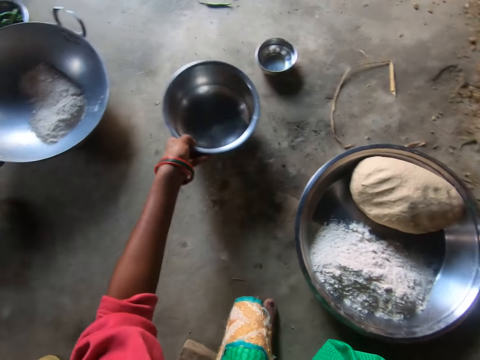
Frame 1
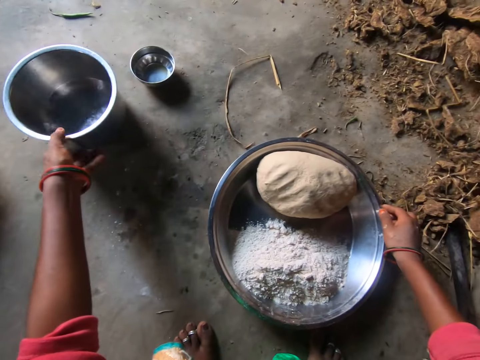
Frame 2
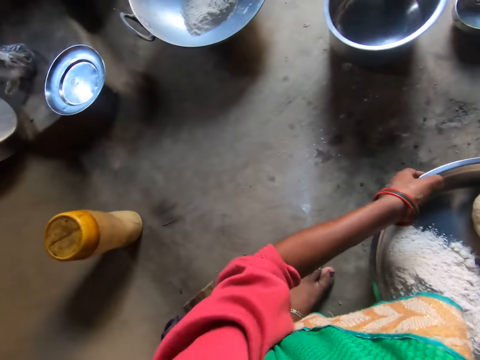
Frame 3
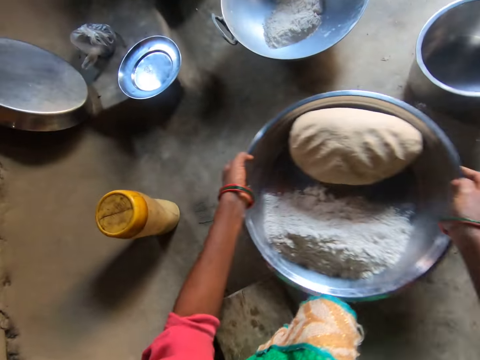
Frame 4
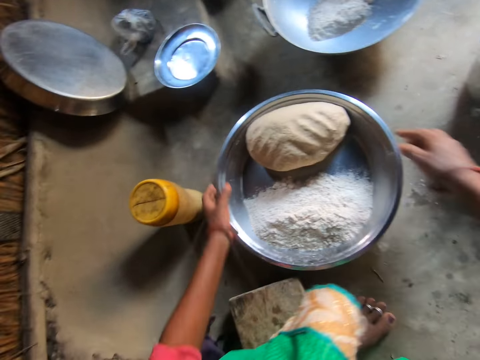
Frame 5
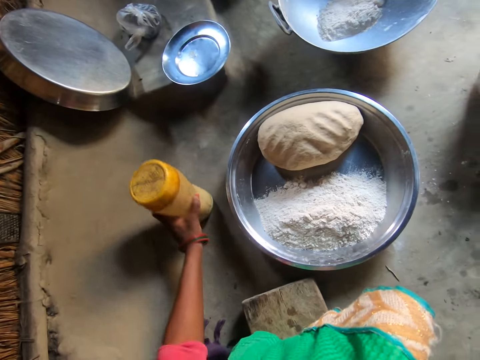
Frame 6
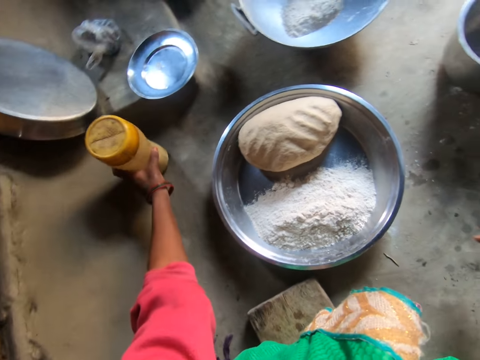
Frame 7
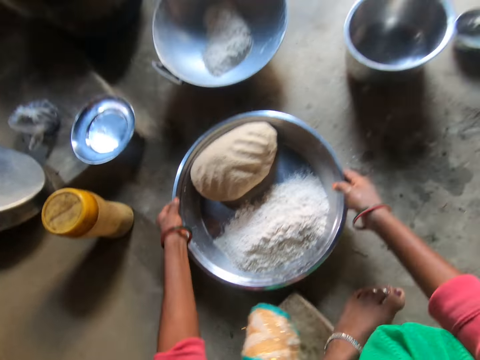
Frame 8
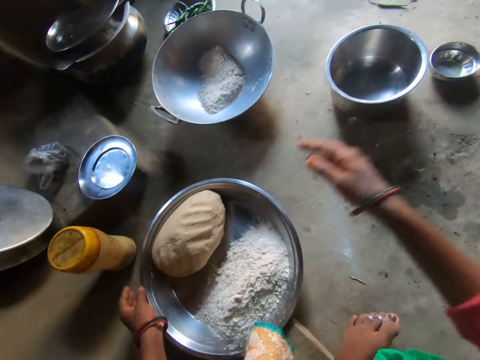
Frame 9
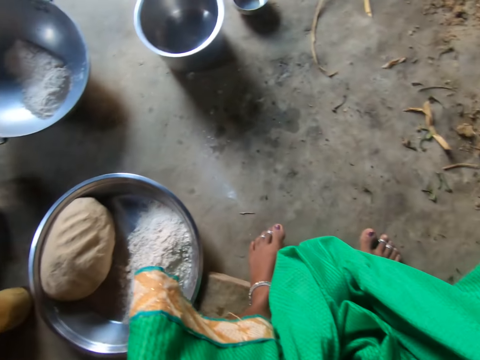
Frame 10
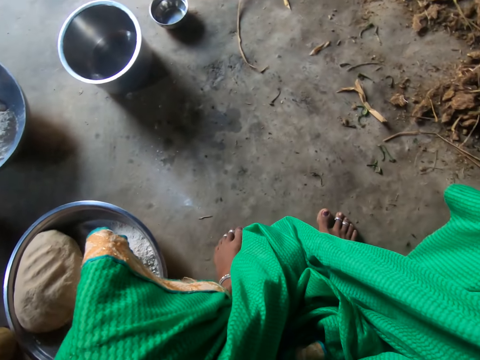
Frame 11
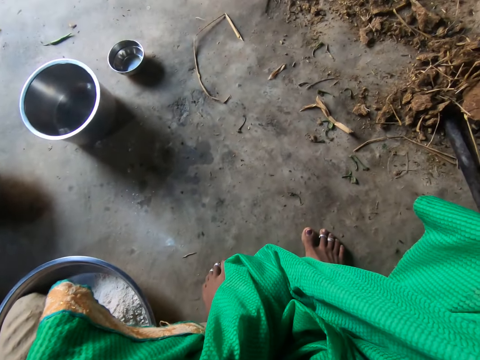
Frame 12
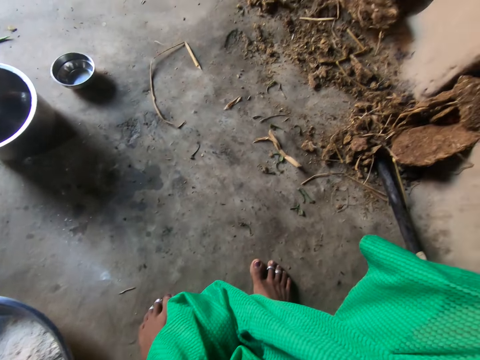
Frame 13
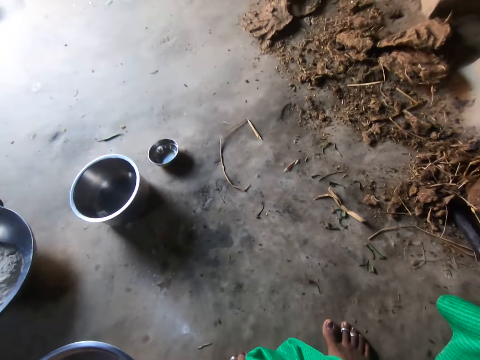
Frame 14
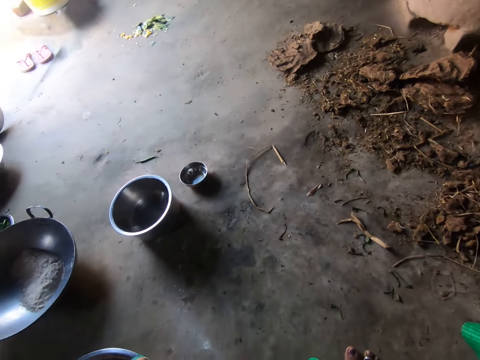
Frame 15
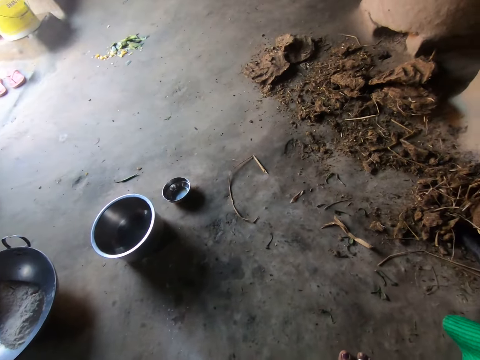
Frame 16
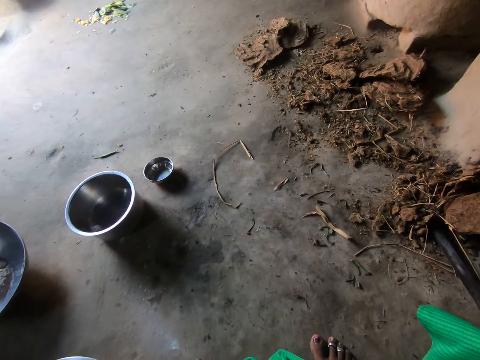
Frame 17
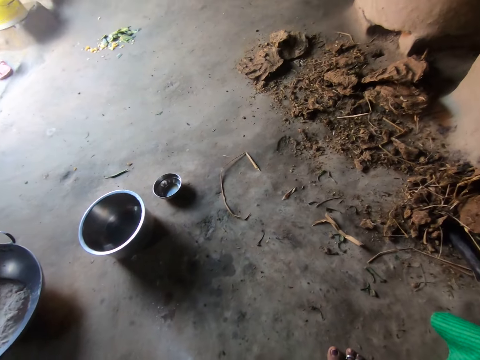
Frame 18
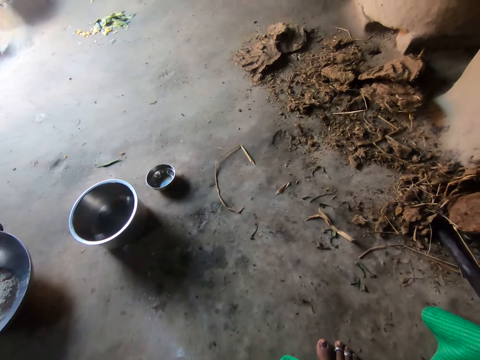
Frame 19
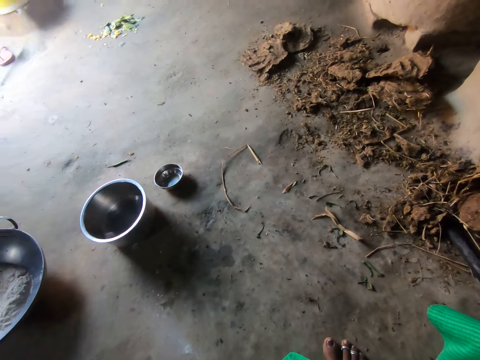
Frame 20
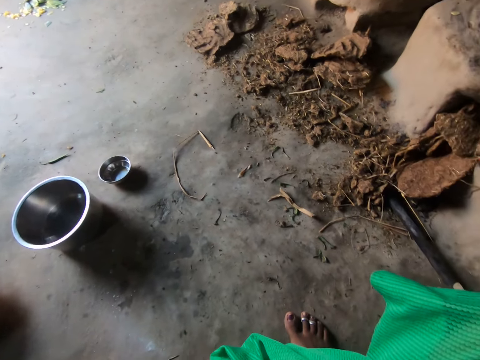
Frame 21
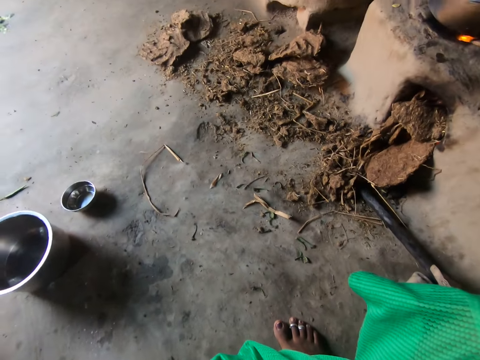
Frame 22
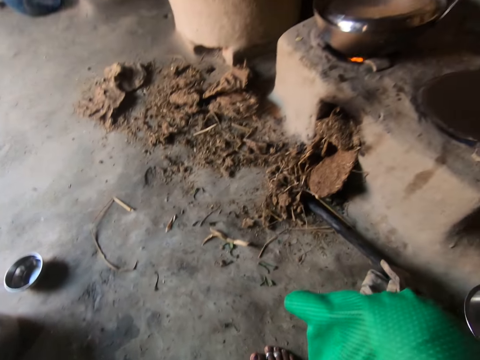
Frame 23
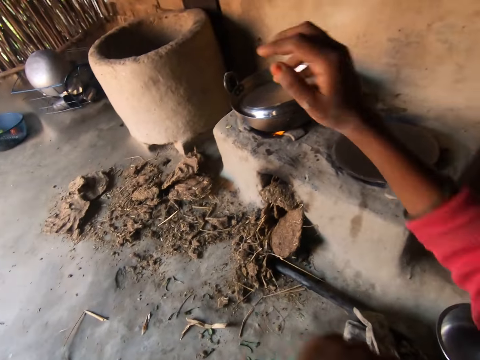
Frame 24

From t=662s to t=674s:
The camera wearer moves a bowl of water on the floor with her left hand. She picks up a pot and puts the pot on the floor. She moves the tray on the floor. She picks up the tray and puts the tray on the floor. She moves a container aside with her left hand. She picks up the container and puts the container on the floor. She moves the tray to a new position with both hands. She lifts her hands.

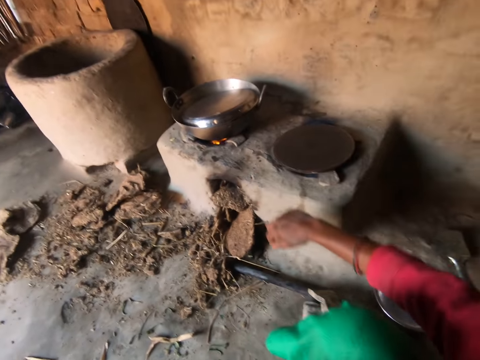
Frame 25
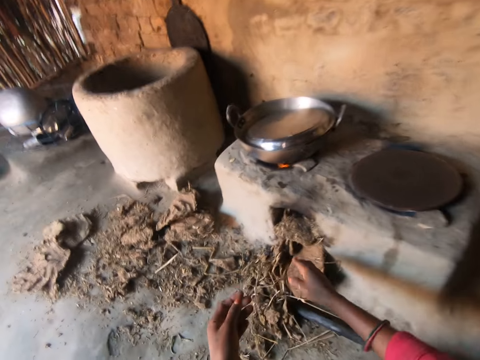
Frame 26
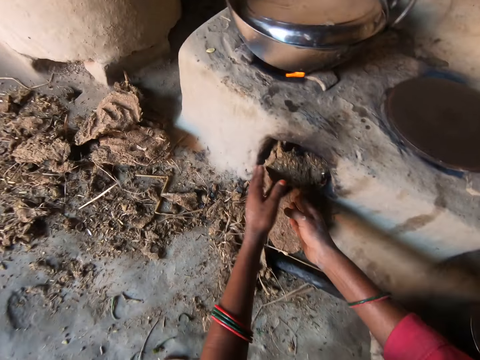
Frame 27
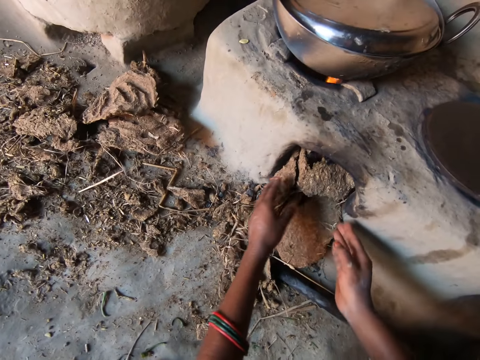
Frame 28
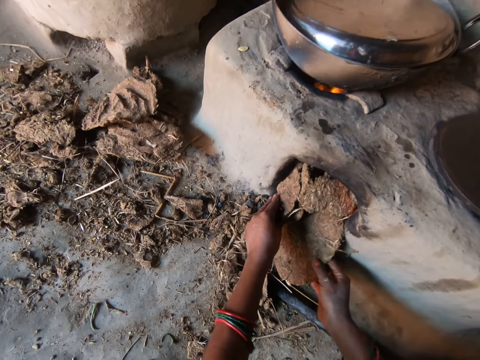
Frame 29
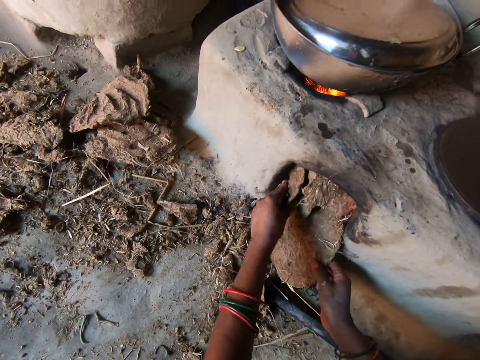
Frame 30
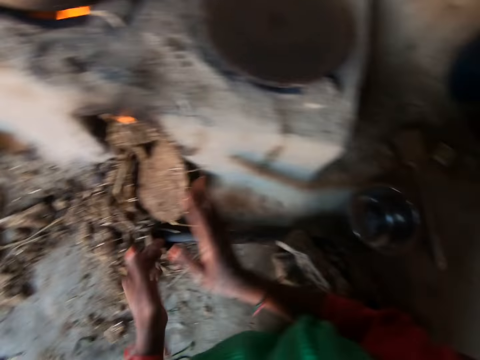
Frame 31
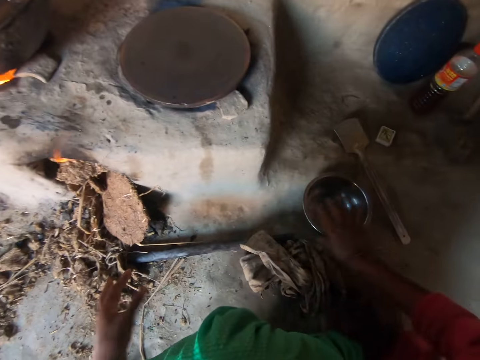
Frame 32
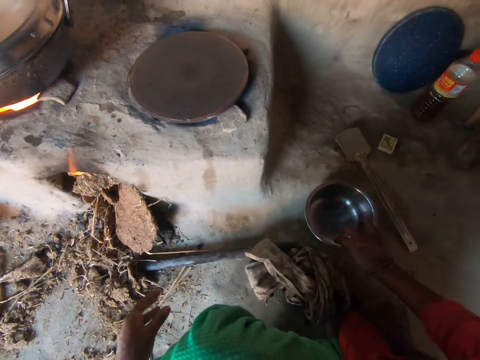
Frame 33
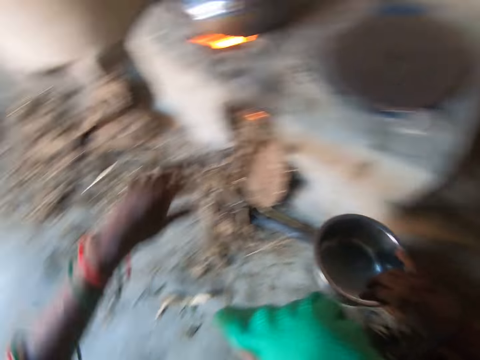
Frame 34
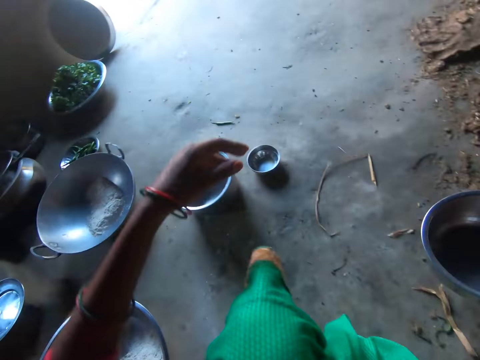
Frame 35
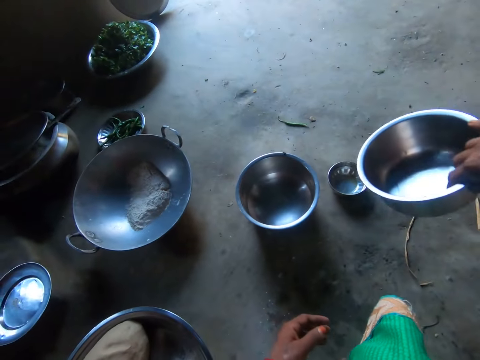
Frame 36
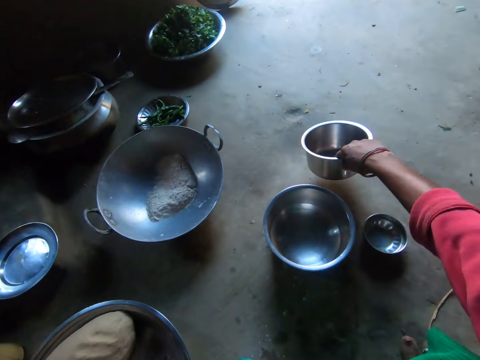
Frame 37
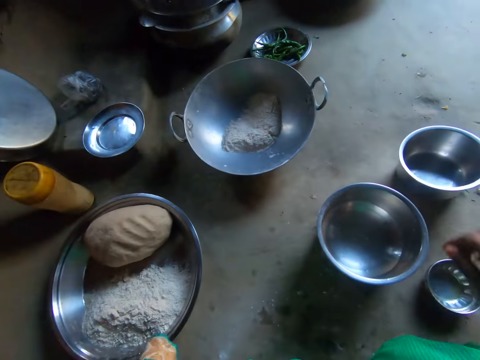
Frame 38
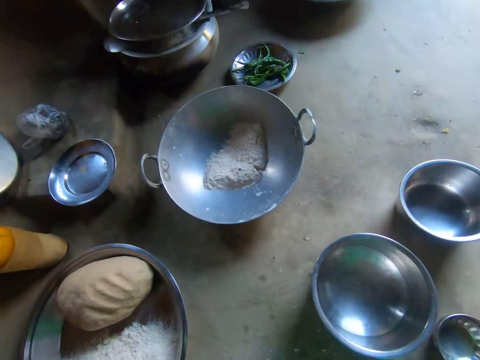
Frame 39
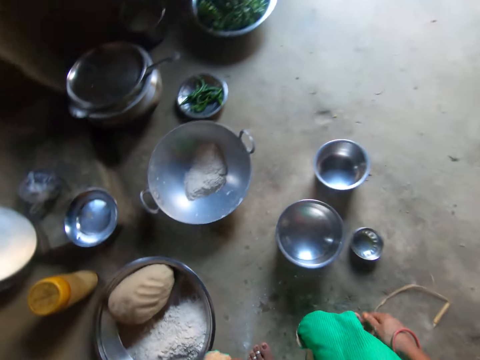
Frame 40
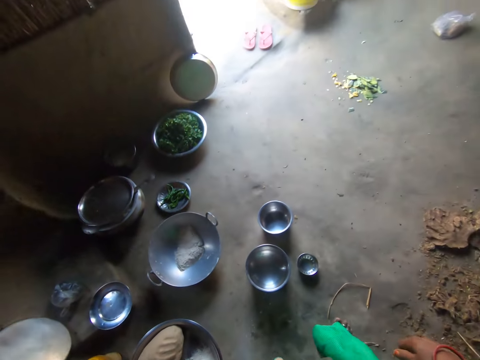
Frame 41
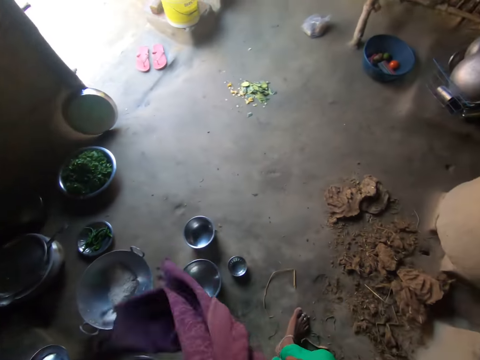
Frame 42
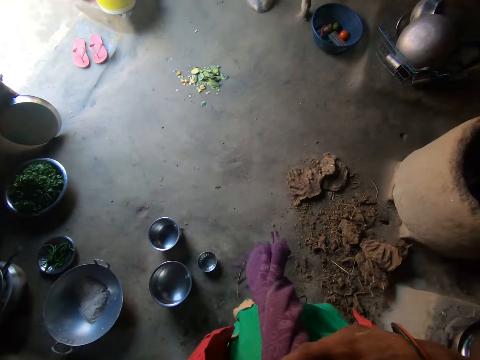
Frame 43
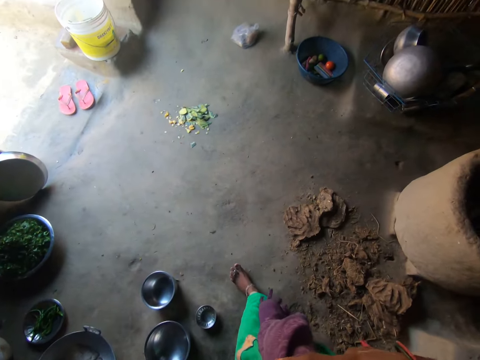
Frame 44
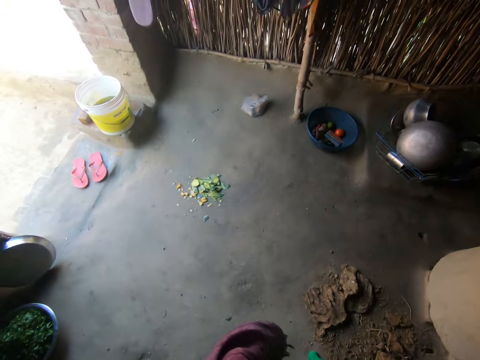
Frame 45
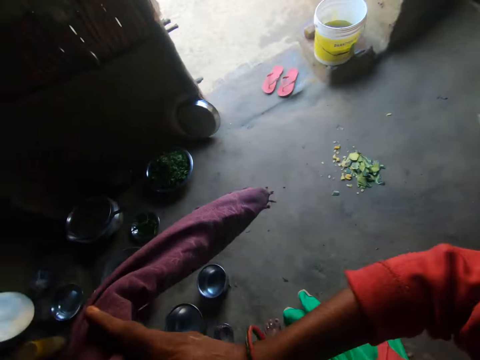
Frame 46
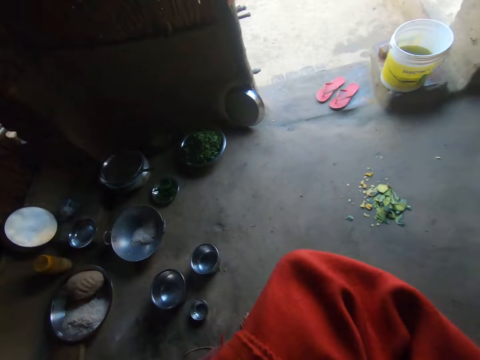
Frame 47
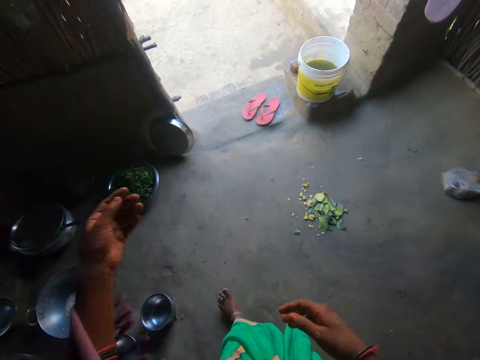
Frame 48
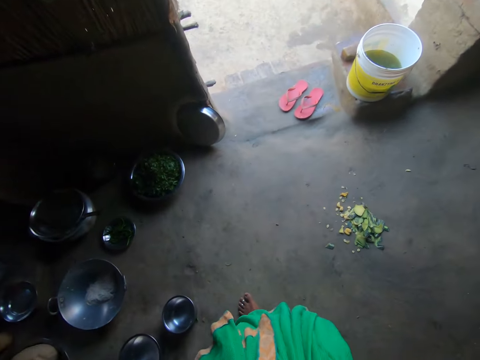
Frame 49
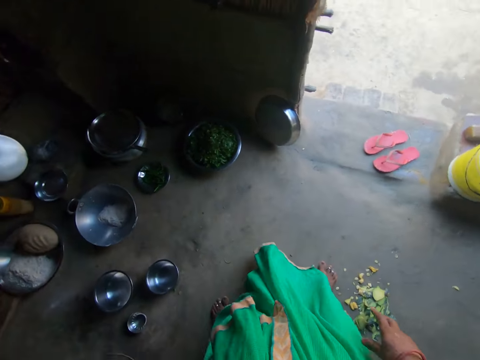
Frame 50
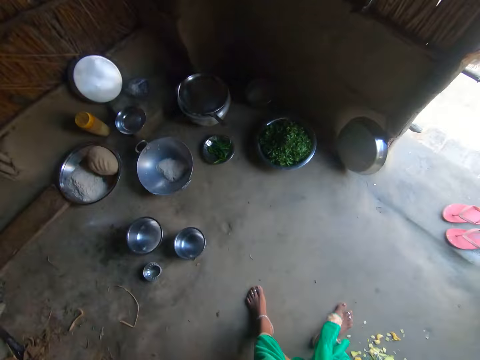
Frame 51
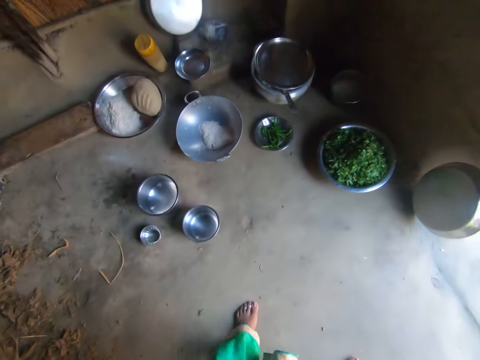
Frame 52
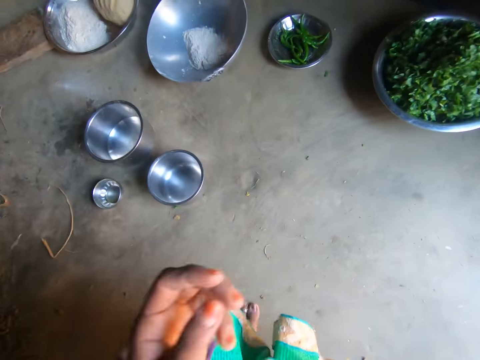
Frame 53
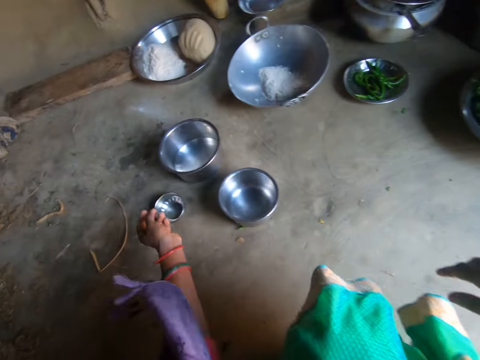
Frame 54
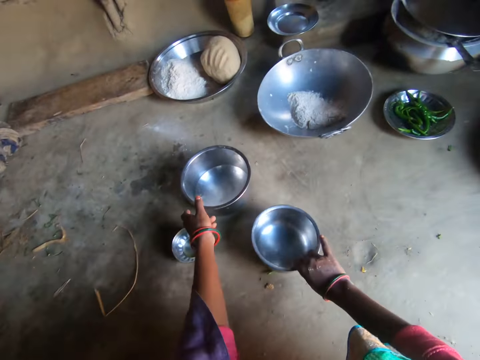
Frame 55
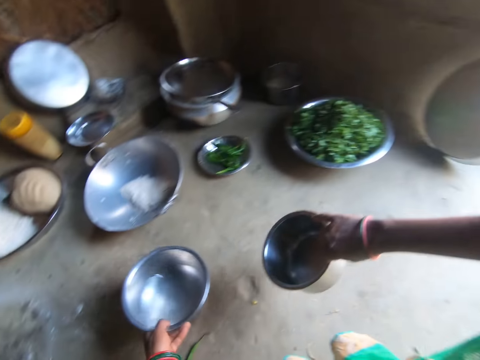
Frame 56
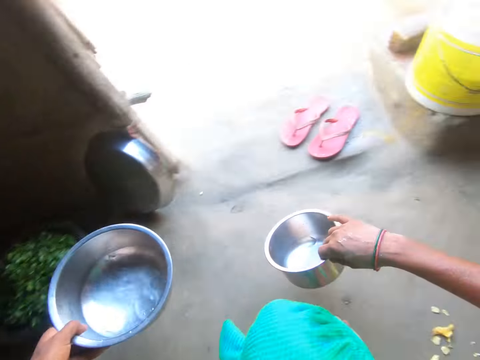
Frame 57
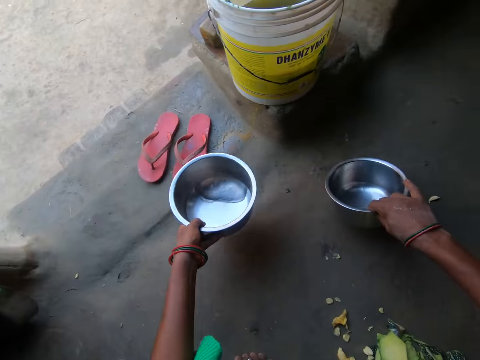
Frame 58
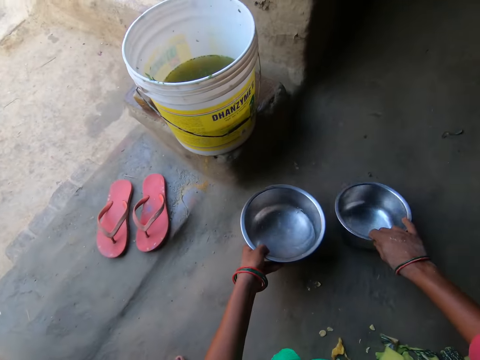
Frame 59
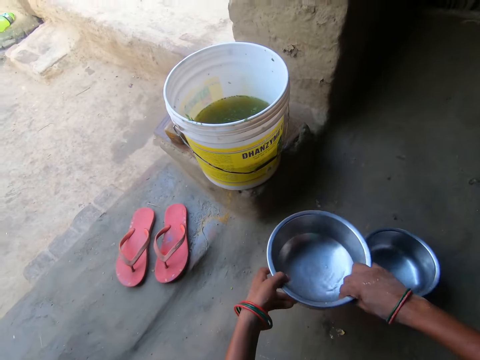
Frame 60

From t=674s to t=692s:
The camera wearer adjusts the firewood under the stove. She pushes mud in the stove. She pushes mud in the stove again. She carries another bowl beside the stove with her right hand. She picks up a pot. She drops the bowl on the floor. She stands up, walks around the kitchen and squats down. She grabs the second bowl with her right hand. She grabs the bowl of water with her left hand. She drops the second bowl on the floor.
